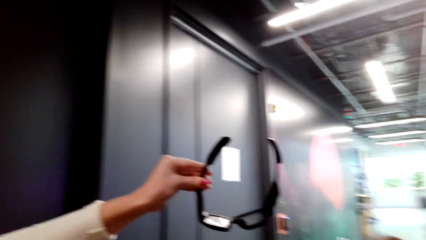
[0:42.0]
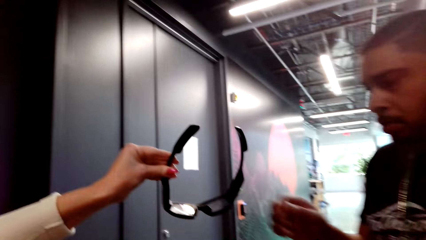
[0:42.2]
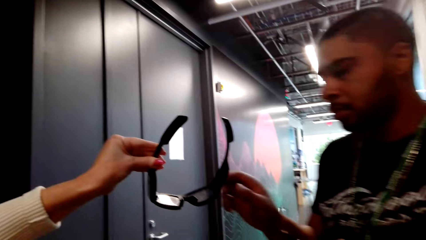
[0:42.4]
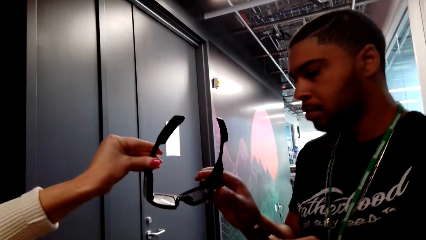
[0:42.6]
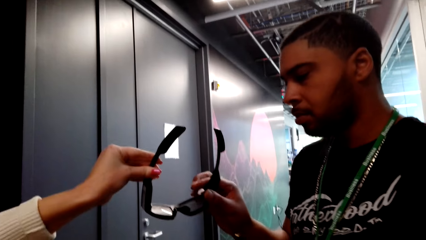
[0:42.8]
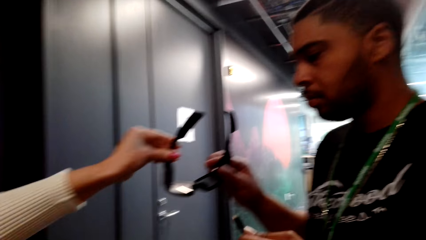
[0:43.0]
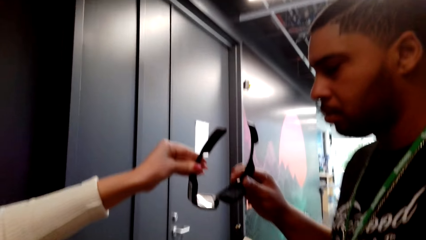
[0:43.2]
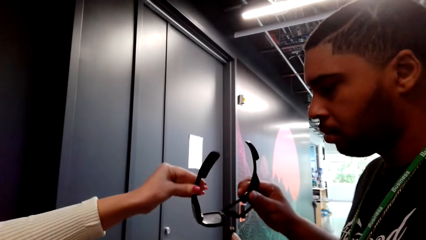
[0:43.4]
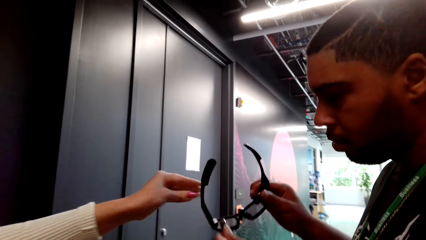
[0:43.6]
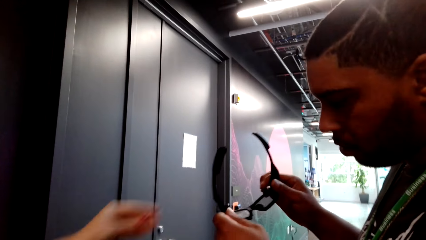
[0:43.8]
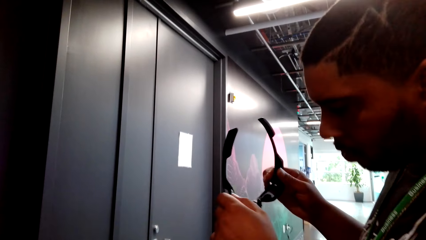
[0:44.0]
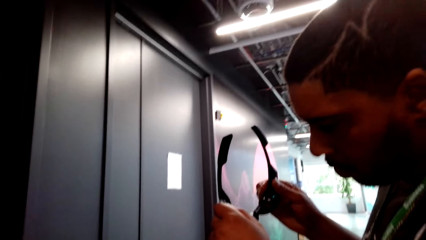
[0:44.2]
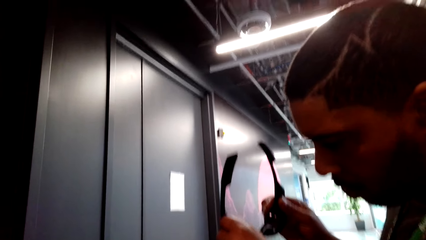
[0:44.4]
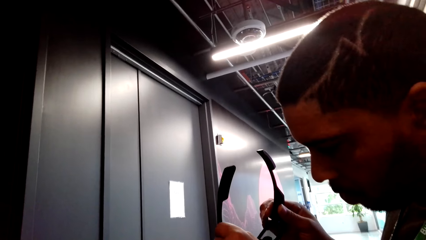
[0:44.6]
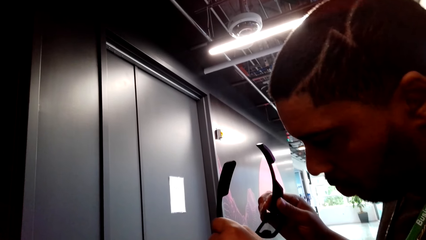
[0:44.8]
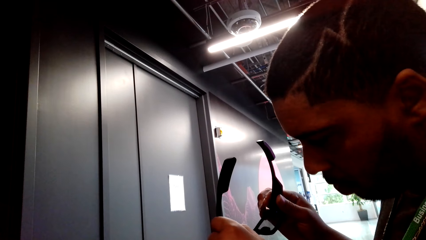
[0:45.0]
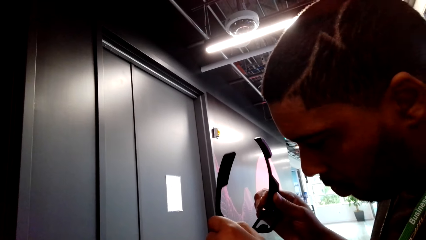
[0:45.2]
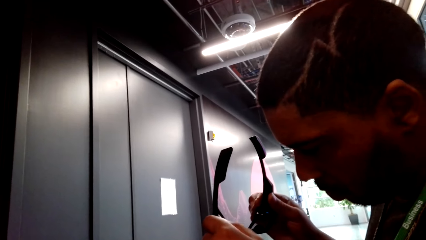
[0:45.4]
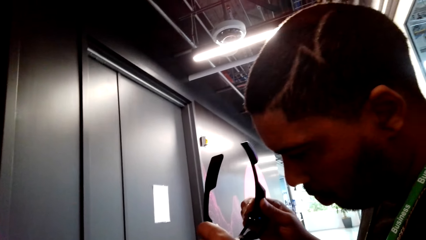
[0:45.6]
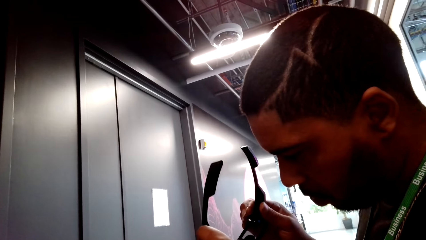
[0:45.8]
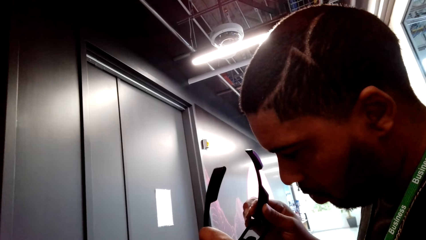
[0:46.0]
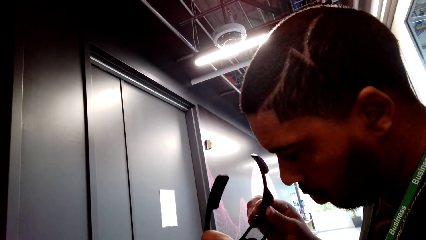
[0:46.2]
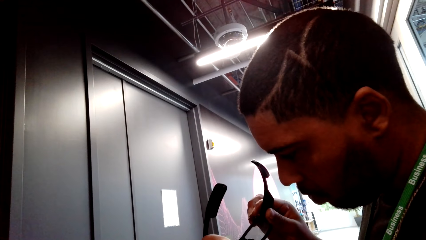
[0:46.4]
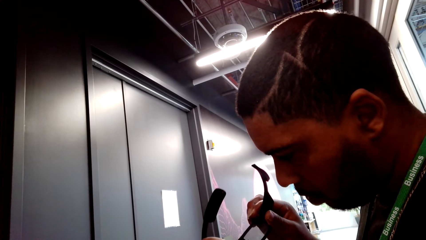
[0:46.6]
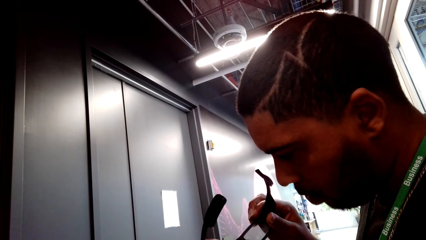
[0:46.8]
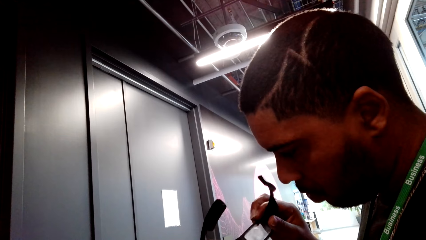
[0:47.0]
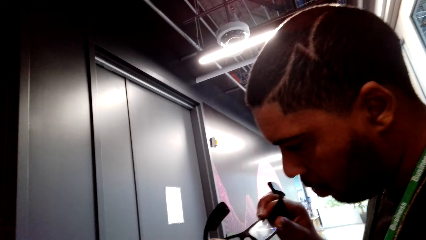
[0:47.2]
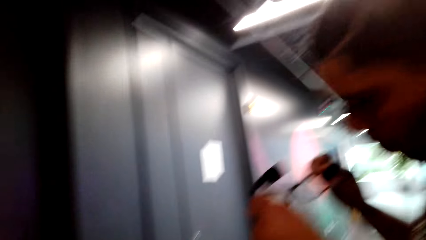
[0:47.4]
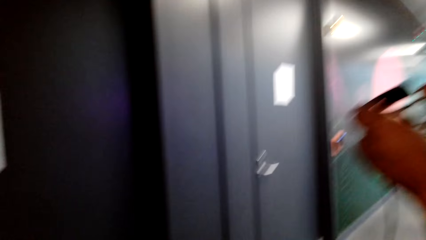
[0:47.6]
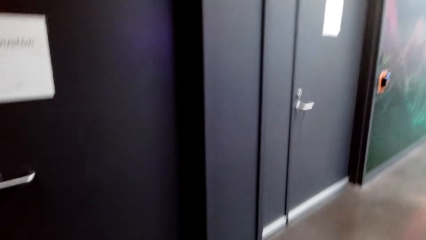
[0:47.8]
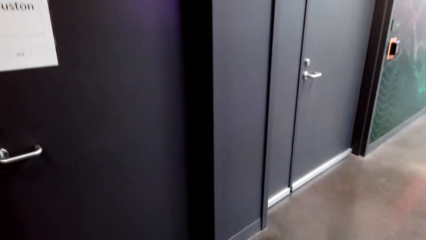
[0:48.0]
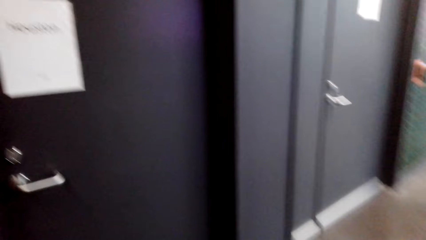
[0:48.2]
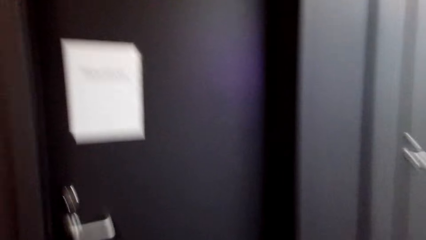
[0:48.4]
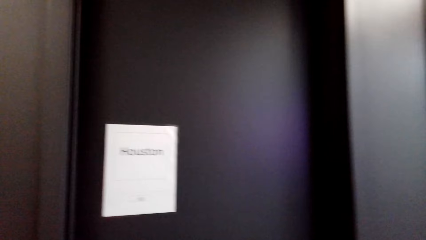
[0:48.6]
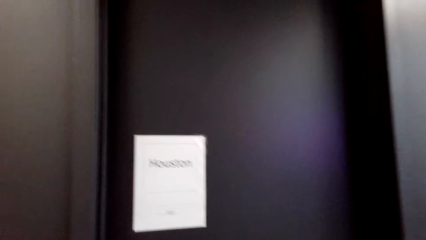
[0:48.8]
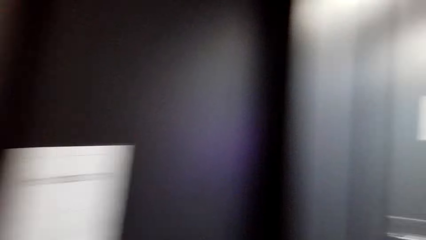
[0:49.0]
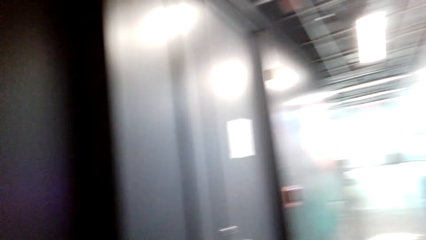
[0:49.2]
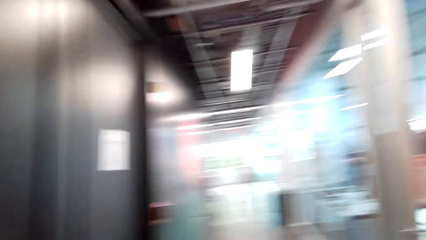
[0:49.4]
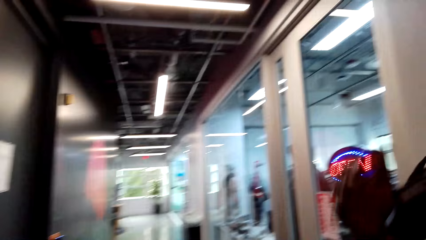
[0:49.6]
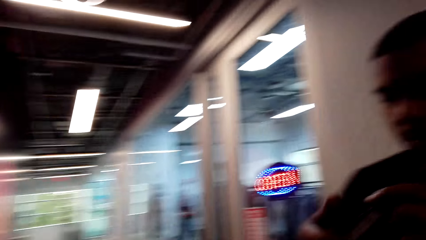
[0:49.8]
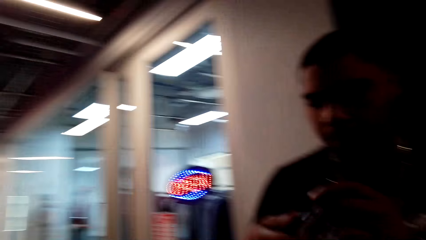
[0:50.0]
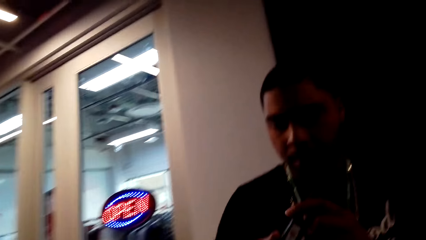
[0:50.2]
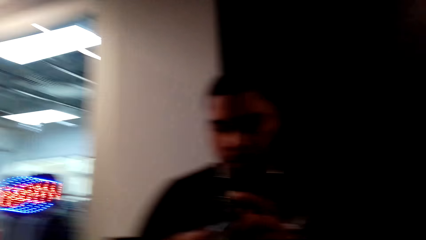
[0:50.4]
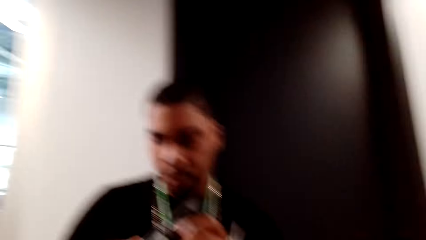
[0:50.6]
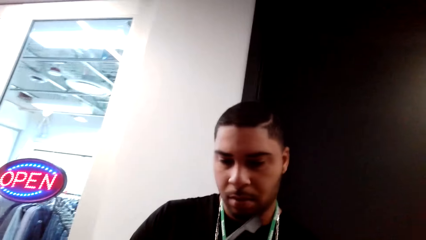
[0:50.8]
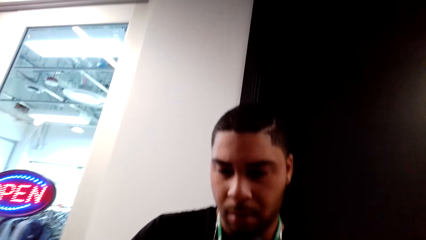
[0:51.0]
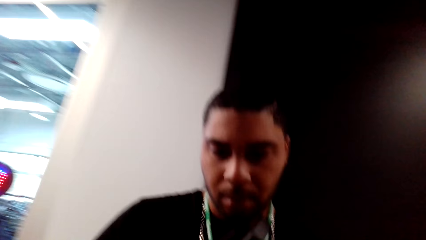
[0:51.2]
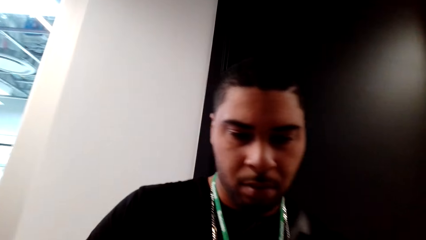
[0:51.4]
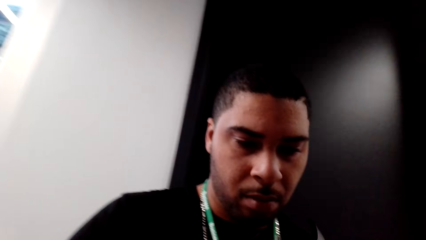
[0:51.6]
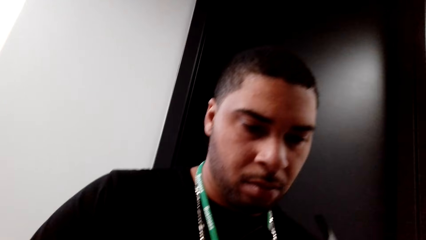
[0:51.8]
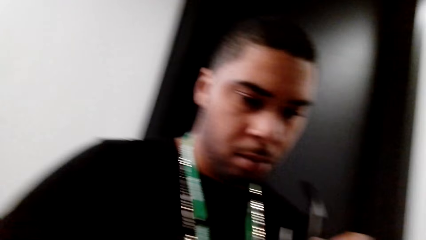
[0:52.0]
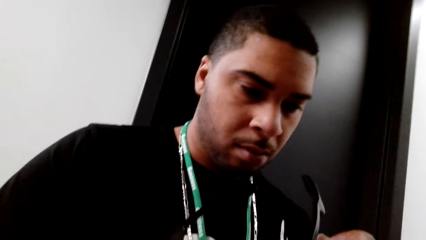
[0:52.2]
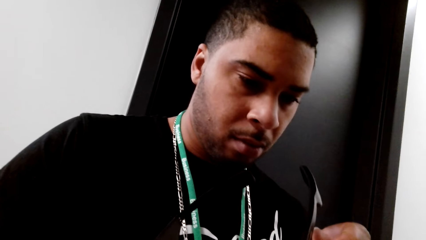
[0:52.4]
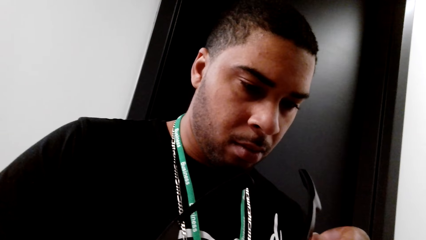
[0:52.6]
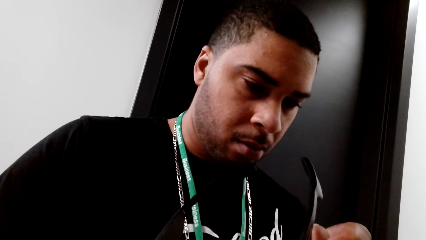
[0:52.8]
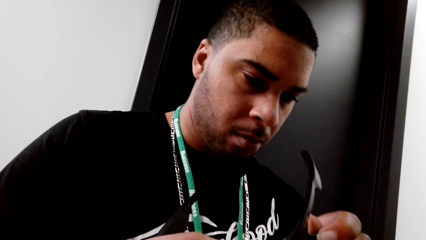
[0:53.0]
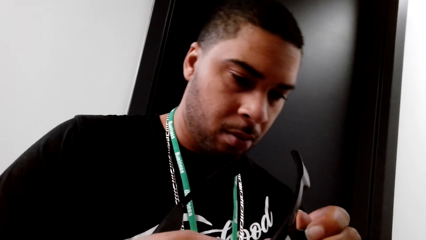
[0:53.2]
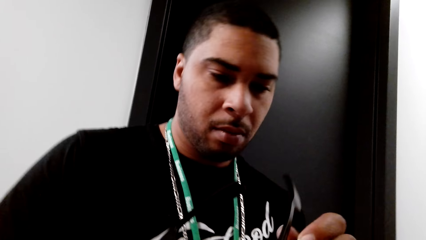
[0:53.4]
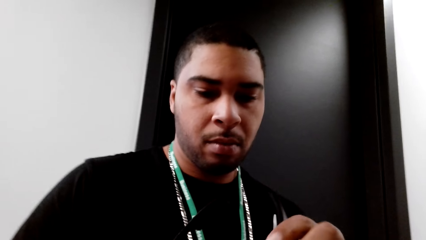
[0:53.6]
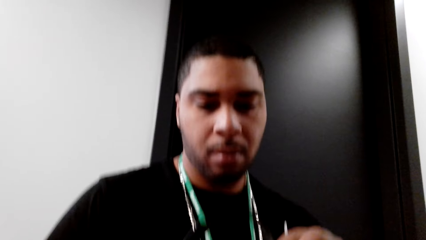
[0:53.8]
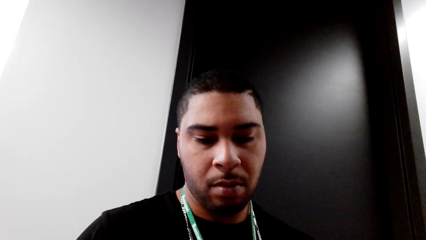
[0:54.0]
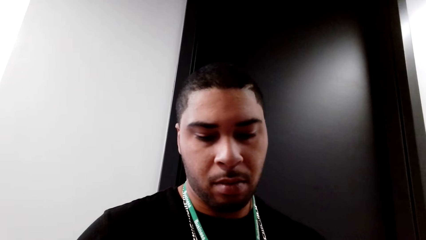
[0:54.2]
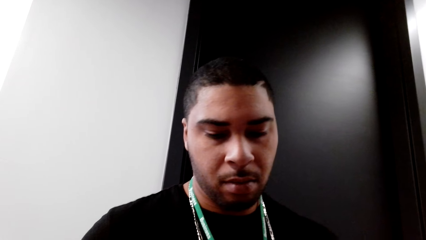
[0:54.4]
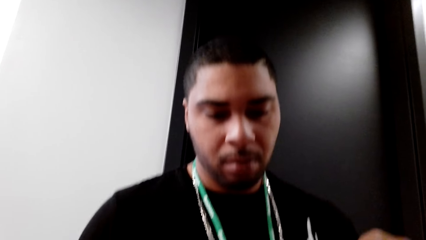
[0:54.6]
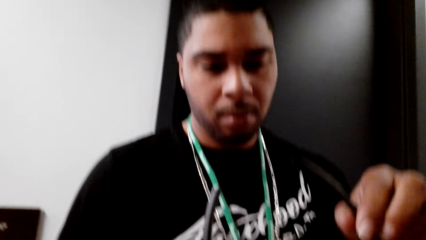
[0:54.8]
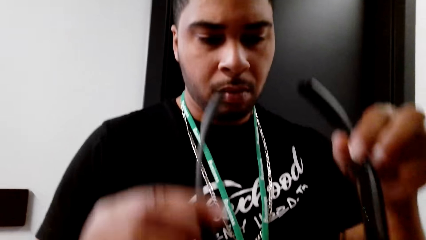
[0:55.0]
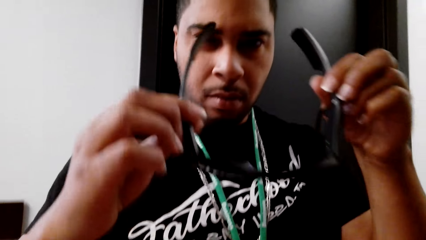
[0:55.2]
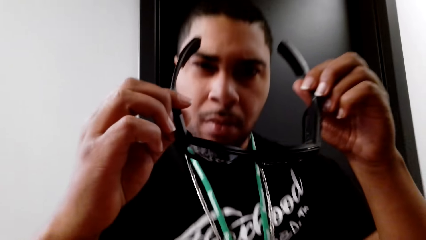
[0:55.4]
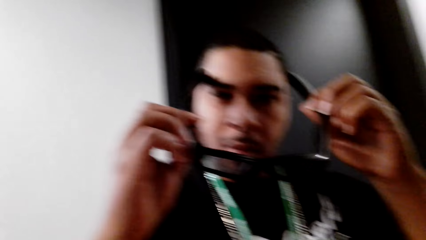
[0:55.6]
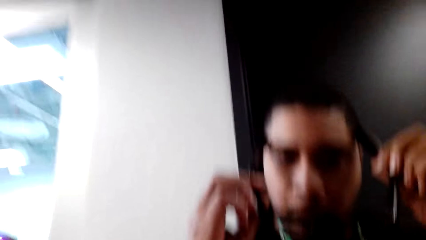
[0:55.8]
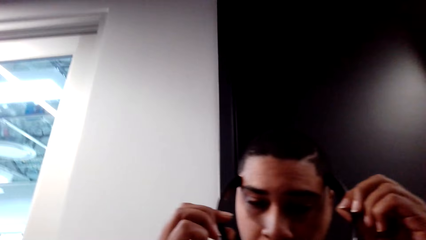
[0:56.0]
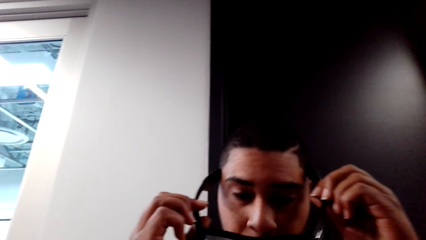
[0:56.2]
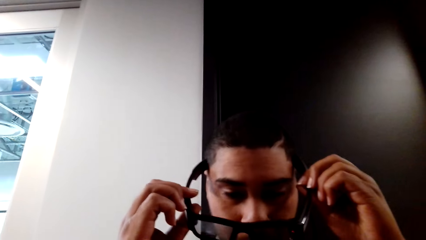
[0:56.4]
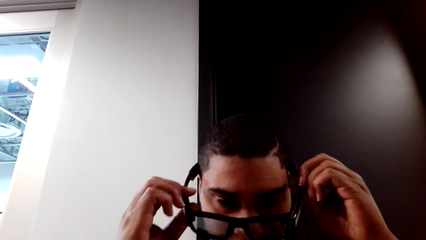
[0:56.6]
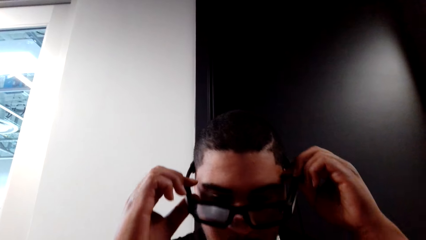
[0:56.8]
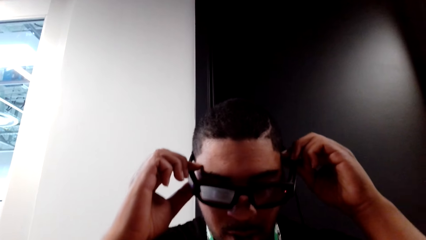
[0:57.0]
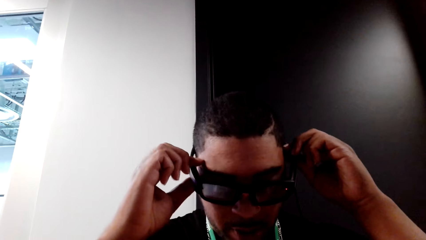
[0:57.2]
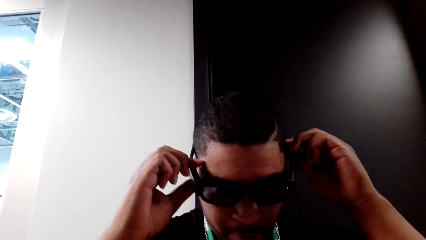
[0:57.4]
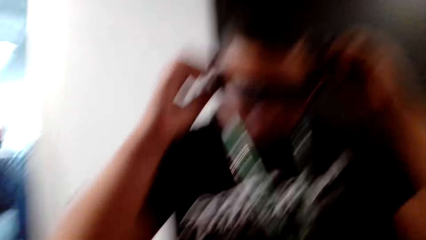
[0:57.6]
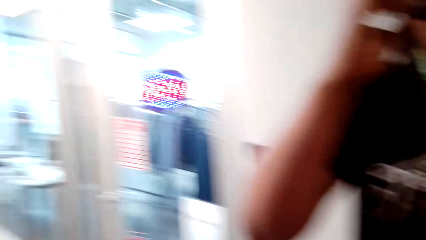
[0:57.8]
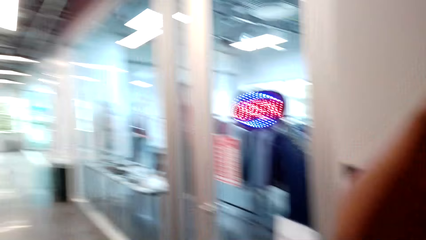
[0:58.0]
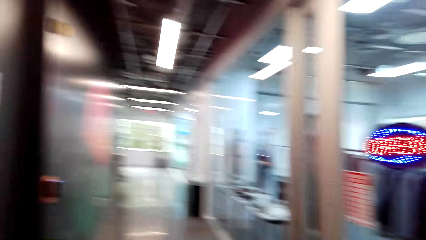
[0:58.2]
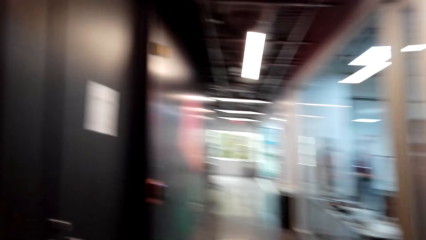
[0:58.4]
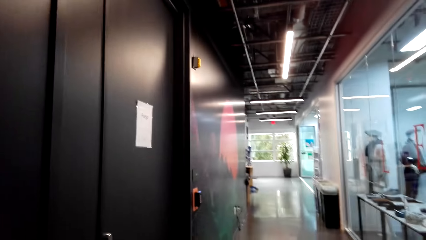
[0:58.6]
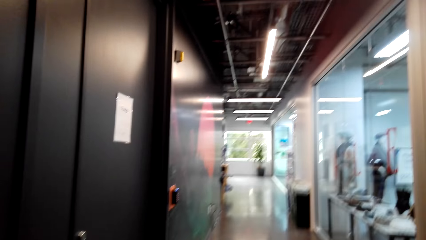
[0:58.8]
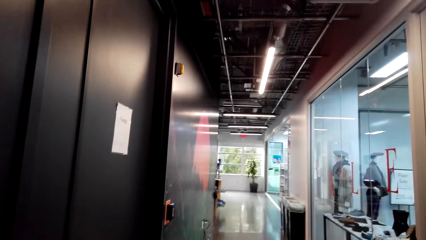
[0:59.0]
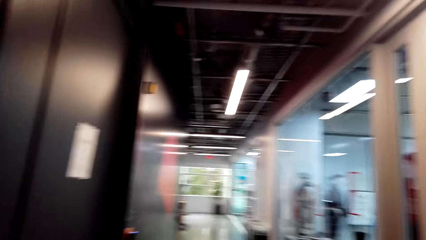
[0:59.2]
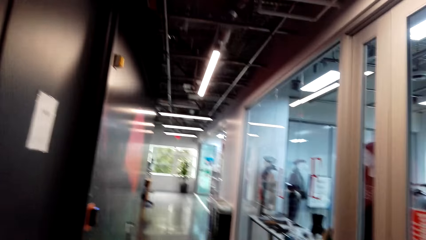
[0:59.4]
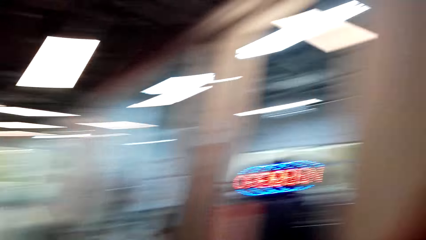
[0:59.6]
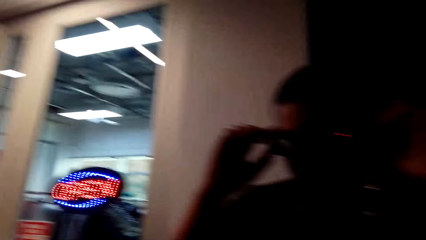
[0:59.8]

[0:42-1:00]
A woman hands over glasses to a man. The camera wearer looks round the supermarket. They dialogue to the man. The man wears glasses. The camera wearer dialogues to the man.
